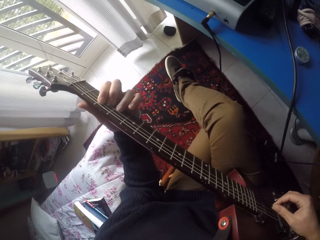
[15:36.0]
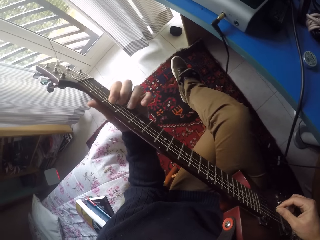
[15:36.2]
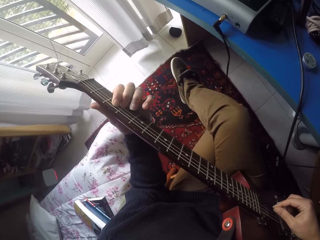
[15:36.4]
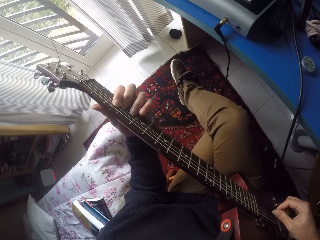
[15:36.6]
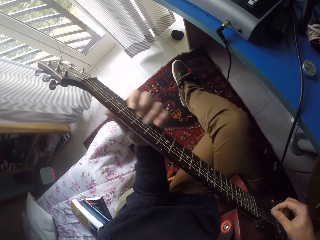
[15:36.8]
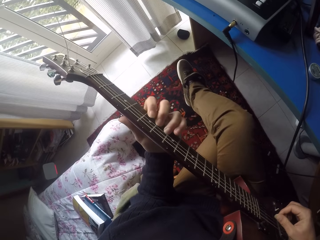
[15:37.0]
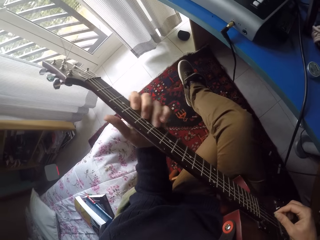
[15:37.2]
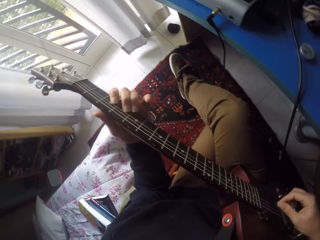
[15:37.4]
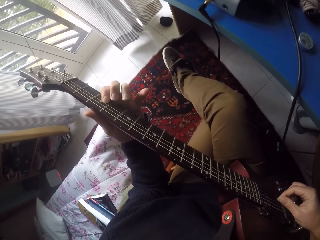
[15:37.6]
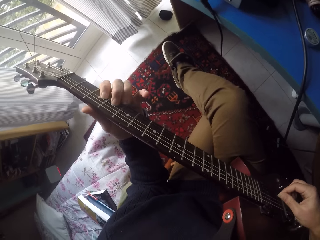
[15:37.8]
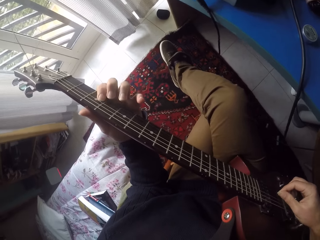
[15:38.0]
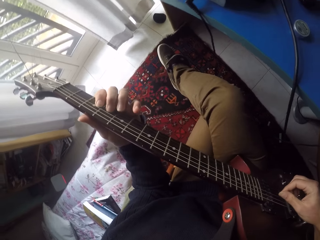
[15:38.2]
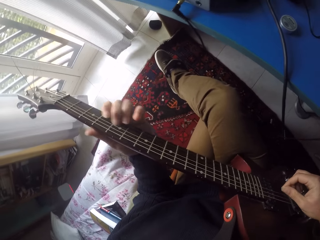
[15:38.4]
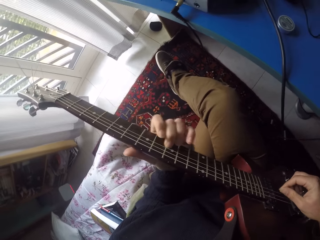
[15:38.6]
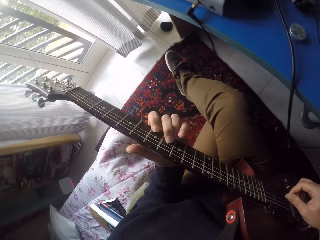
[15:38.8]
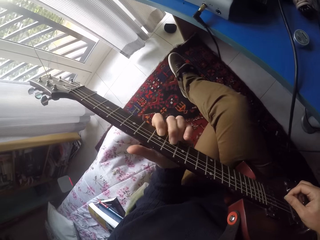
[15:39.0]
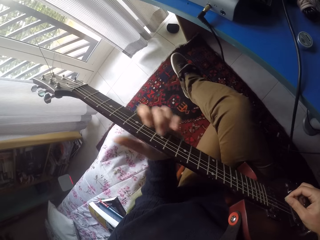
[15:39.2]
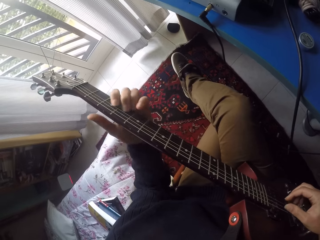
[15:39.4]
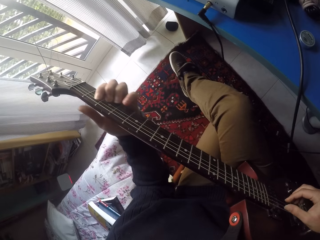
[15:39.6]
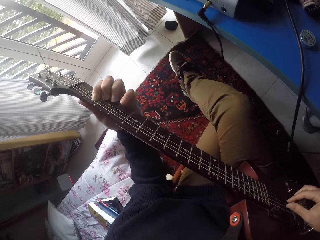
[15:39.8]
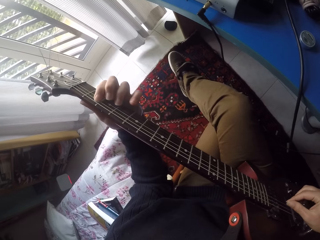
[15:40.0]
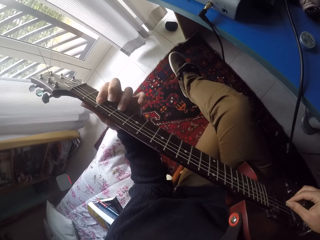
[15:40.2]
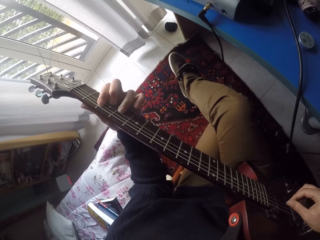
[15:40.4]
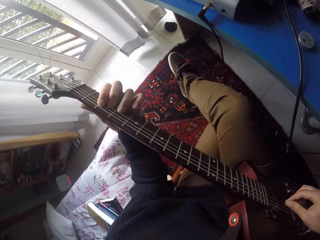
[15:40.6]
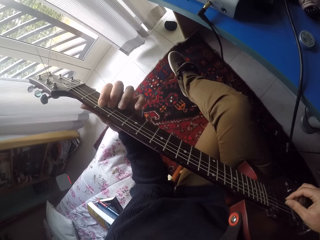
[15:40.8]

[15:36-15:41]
The camera wearer plays the guitar.
